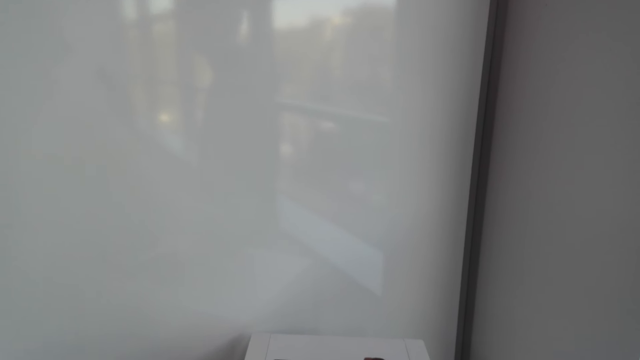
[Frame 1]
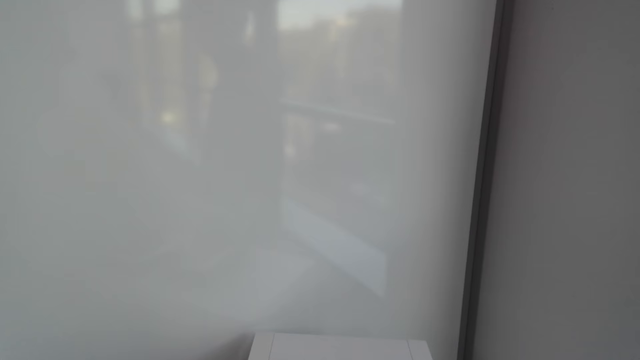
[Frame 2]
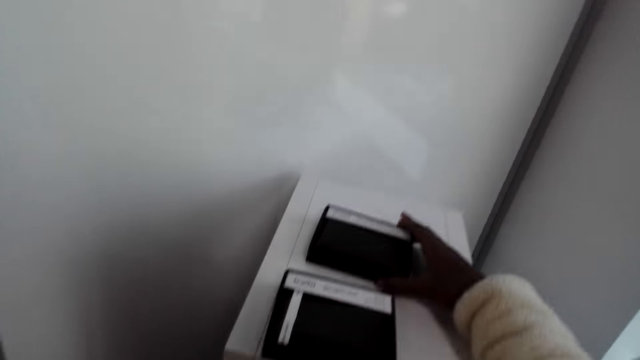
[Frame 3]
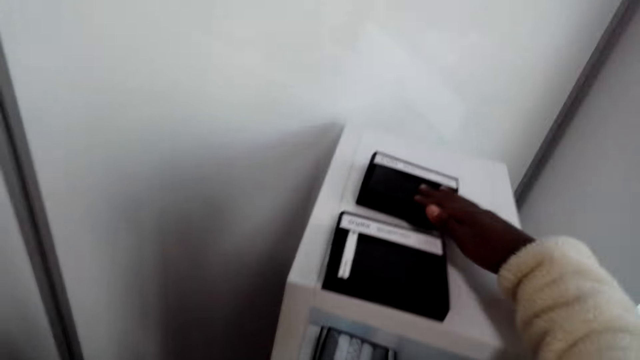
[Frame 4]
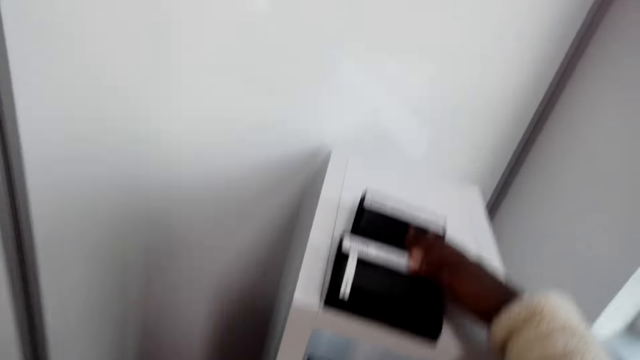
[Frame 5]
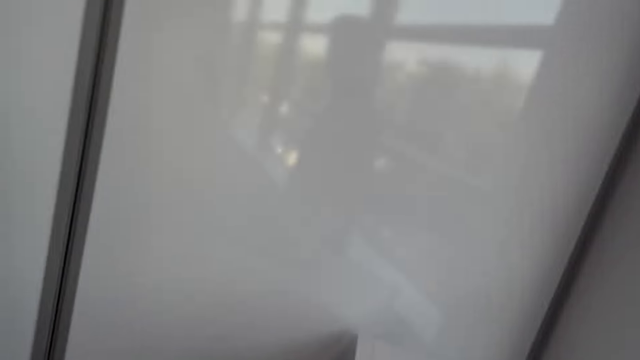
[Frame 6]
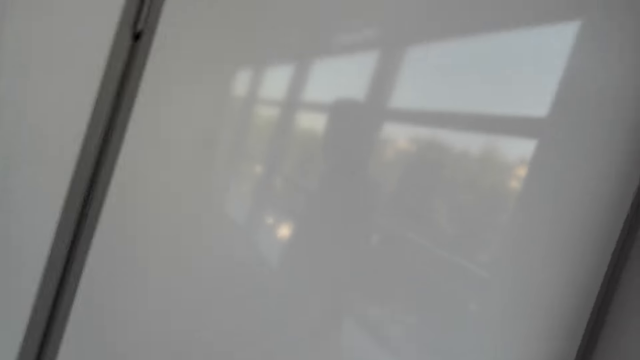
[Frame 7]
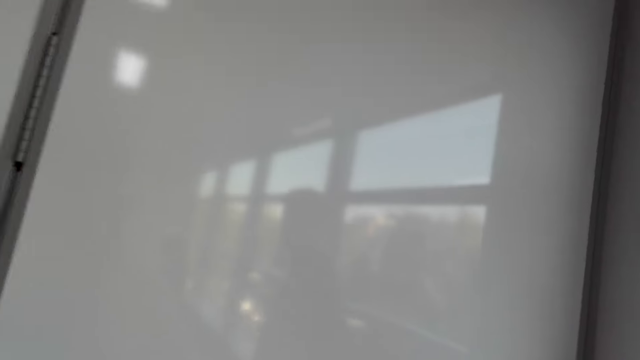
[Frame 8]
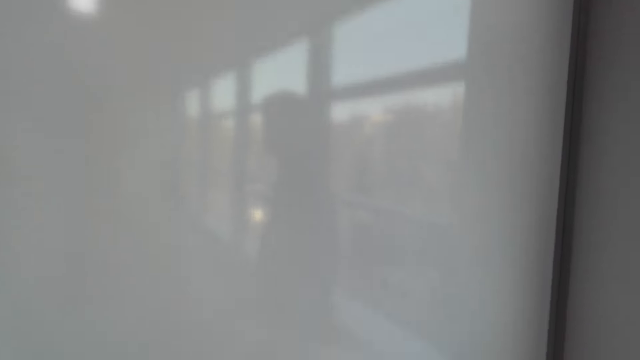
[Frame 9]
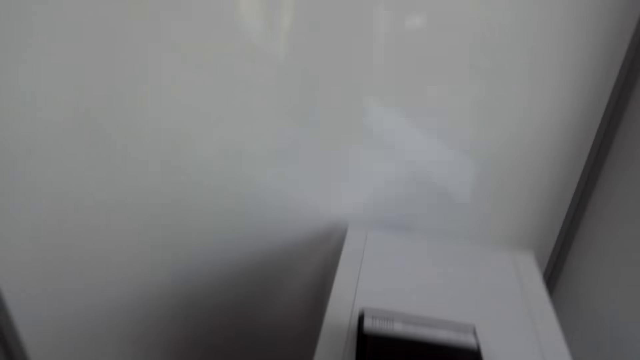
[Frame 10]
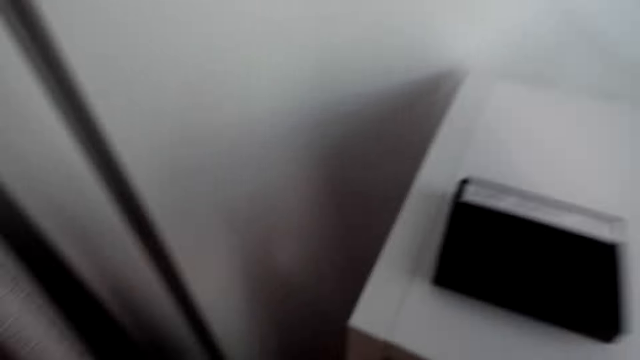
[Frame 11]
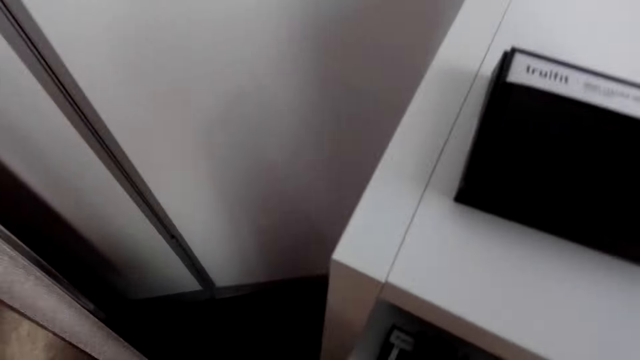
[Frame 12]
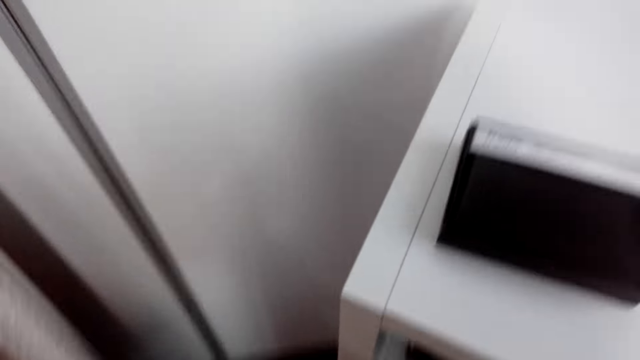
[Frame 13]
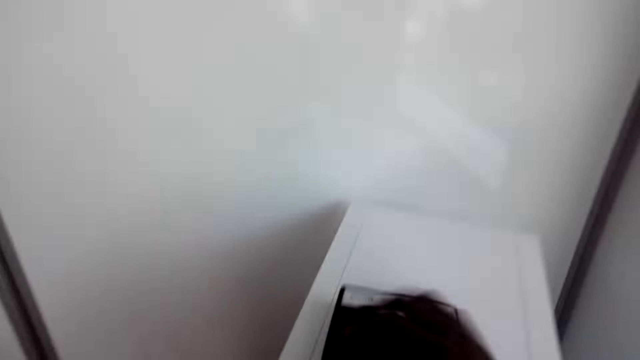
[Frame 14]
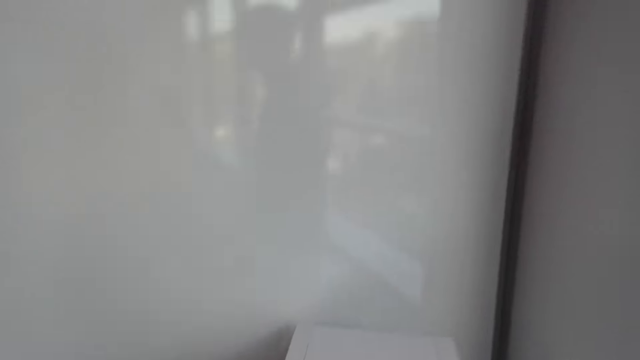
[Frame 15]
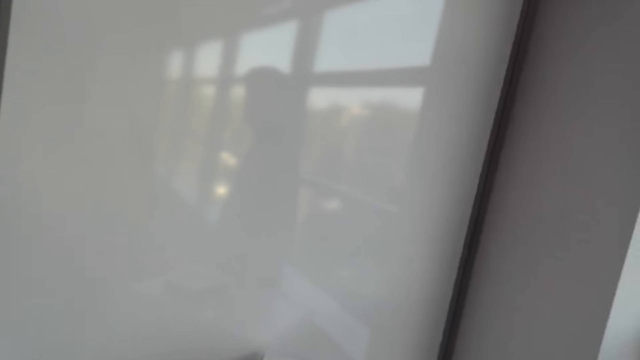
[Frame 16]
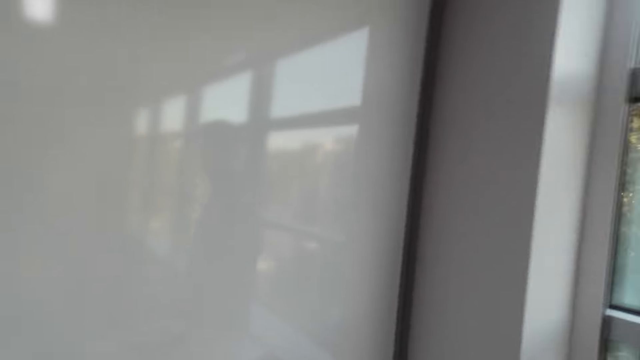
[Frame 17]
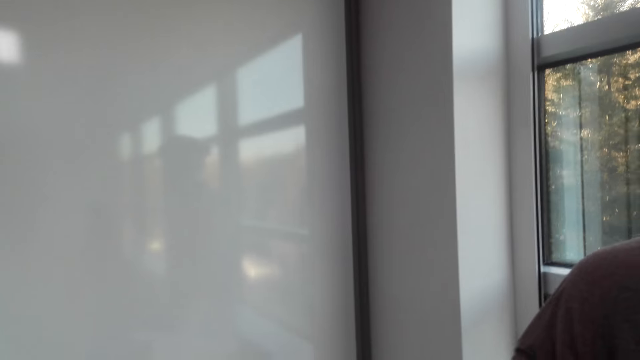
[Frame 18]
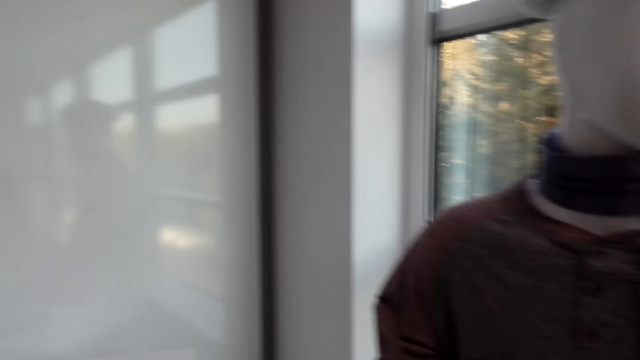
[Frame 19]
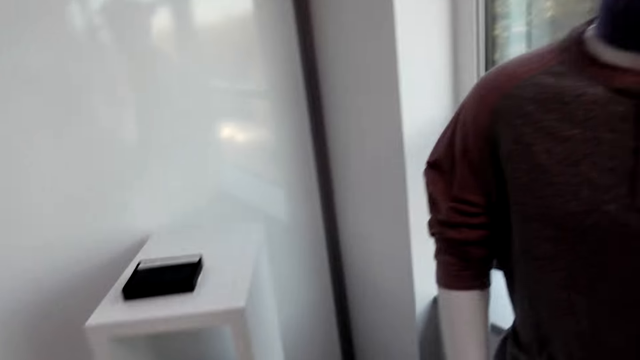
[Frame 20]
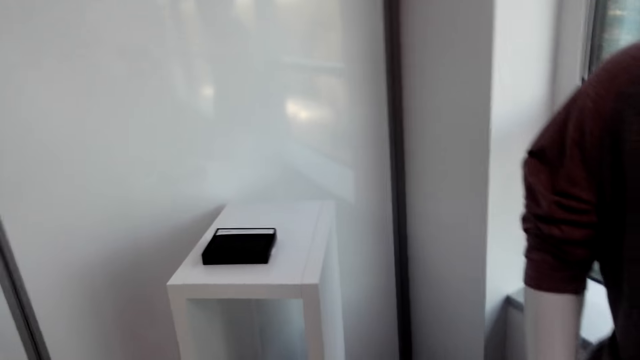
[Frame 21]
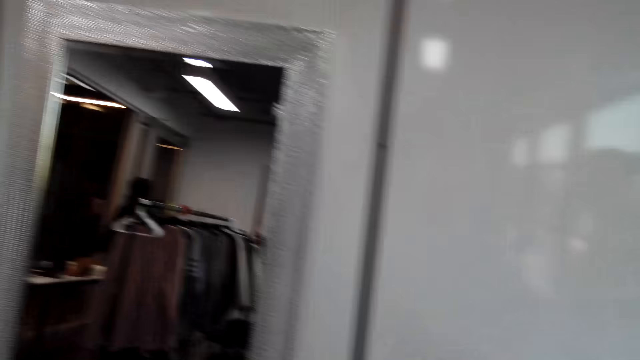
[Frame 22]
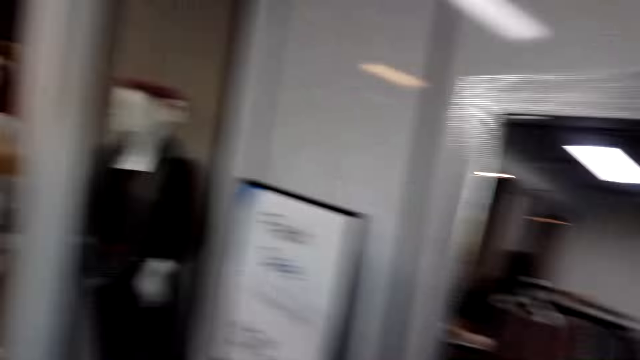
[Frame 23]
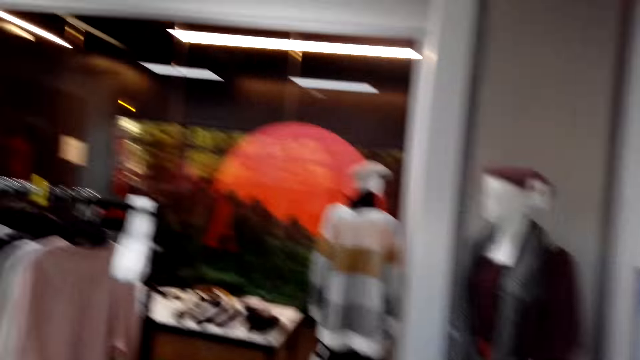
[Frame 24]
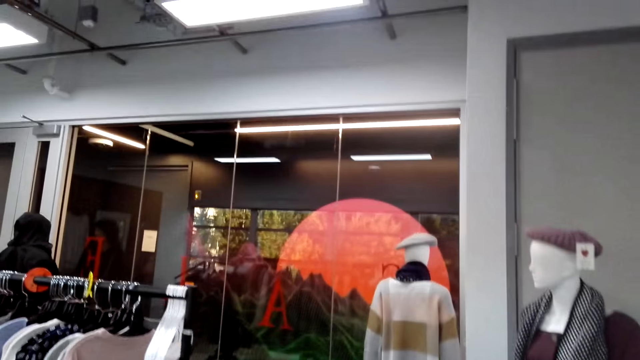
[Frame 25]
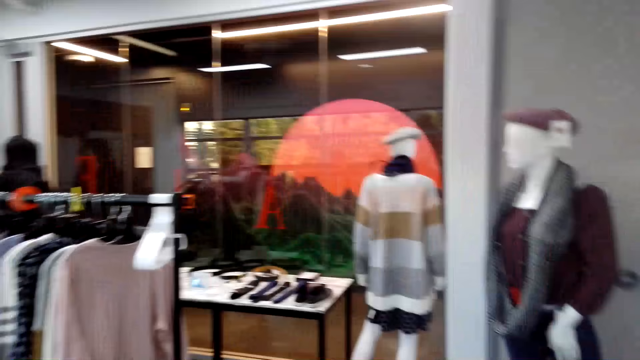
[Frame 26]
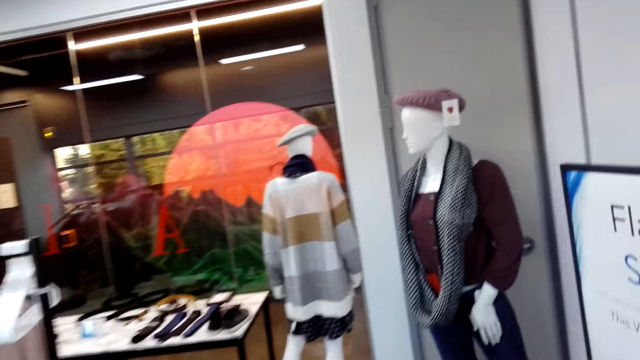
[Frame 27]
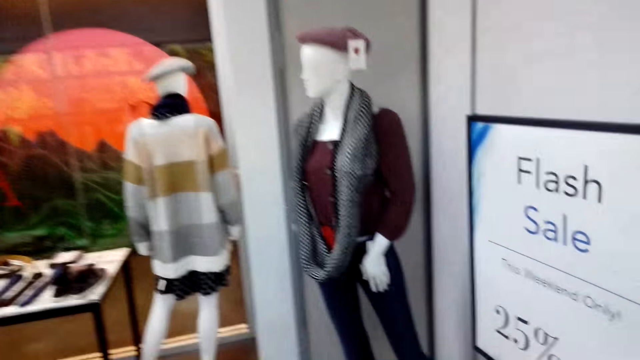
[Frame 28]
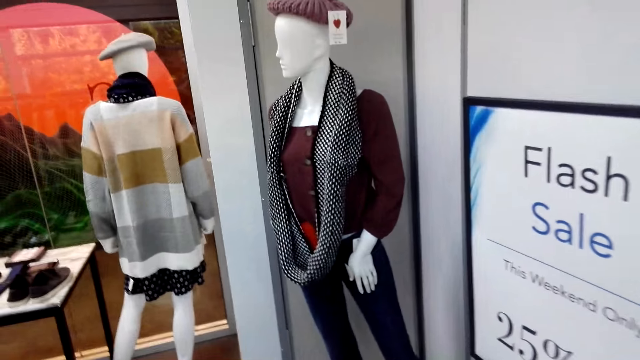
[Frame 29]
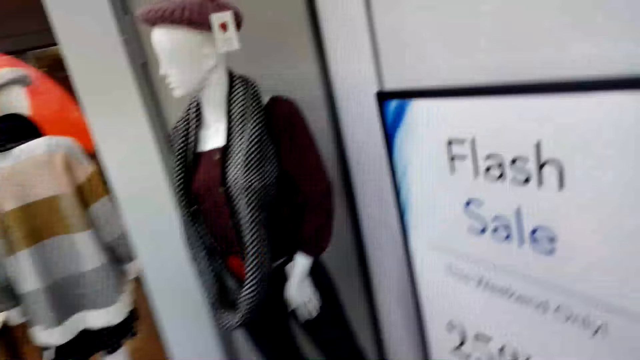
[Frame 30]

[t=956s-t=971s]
The camera wearer holds the box with his hand. He places the case in the shelf. He touches the case on the shelf. He moves in the clothing store. He looks around the store. He walks around the store.

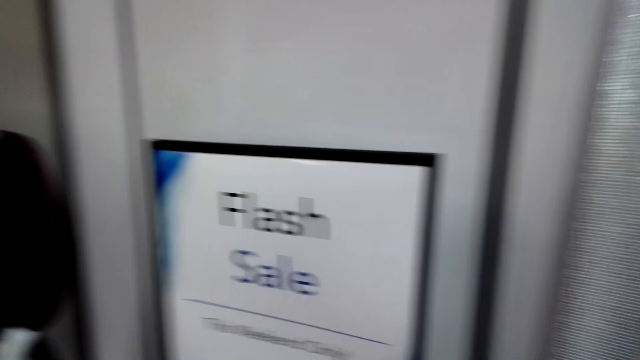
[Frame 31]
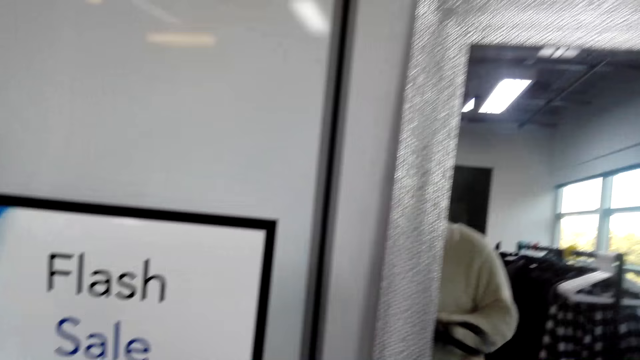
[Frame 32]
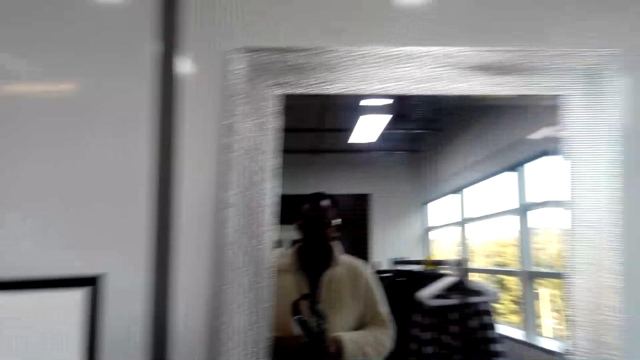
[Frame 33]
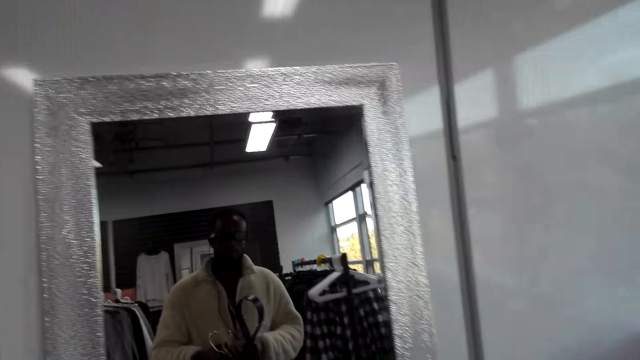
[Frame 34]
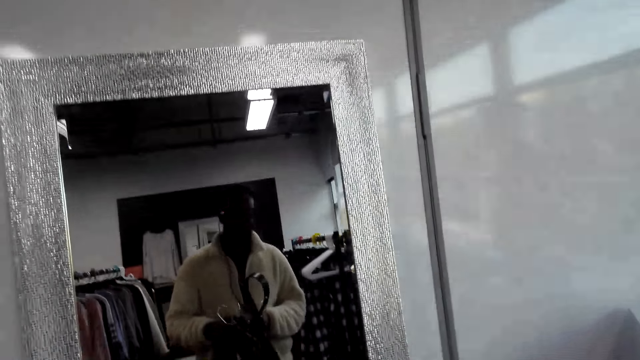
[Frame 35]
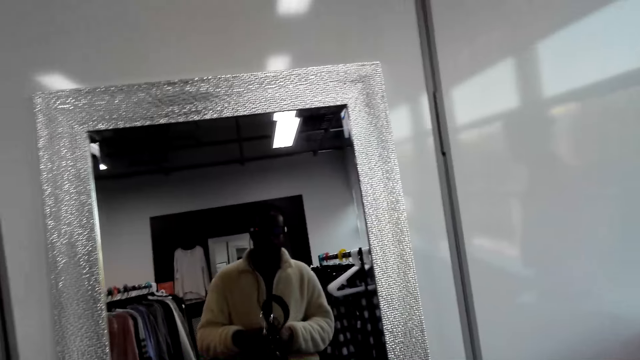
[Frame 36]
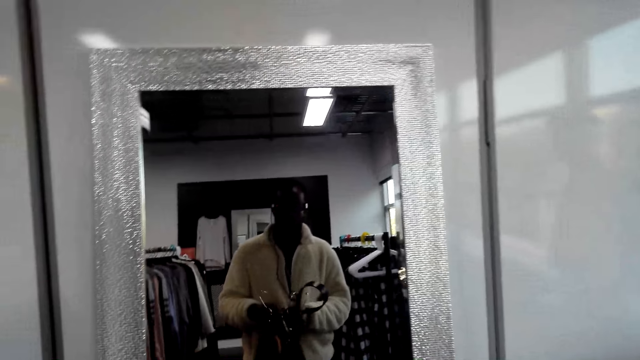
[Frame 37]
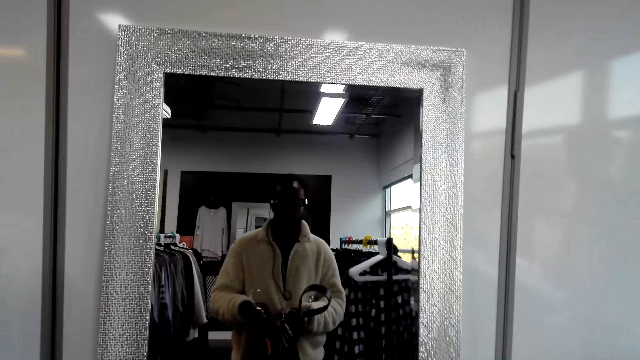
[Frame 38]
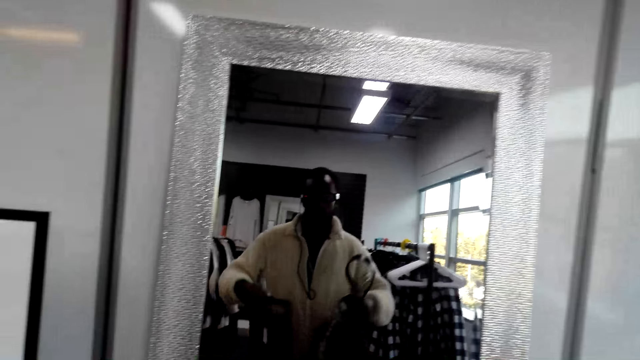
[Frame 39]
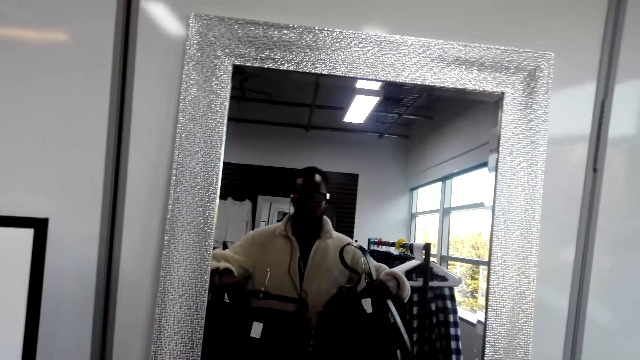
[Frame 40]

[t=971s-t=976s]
The camera wearer looks in the mirror. They look at the clothes in the mirror.
